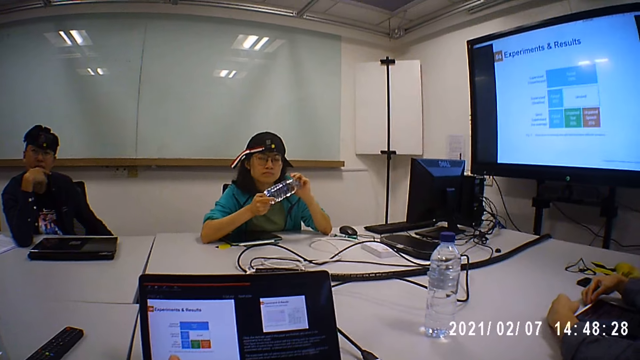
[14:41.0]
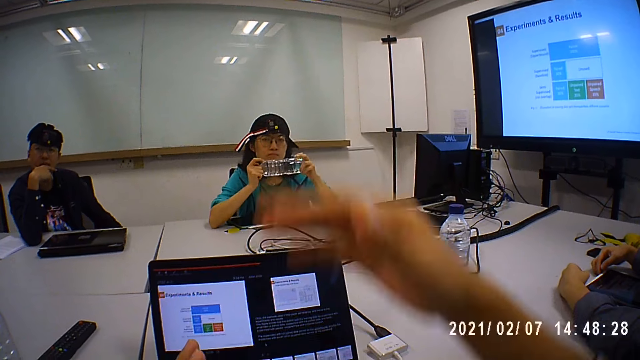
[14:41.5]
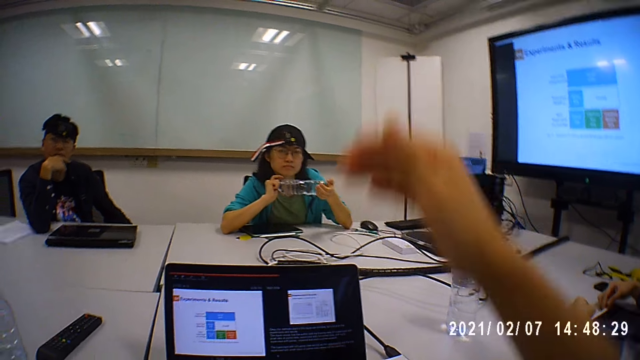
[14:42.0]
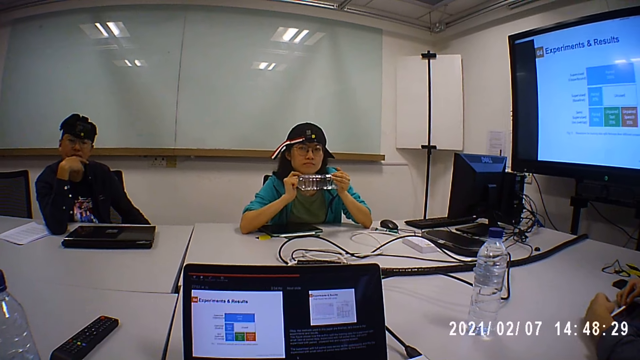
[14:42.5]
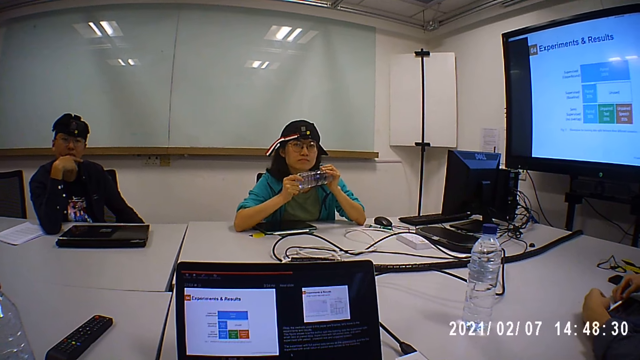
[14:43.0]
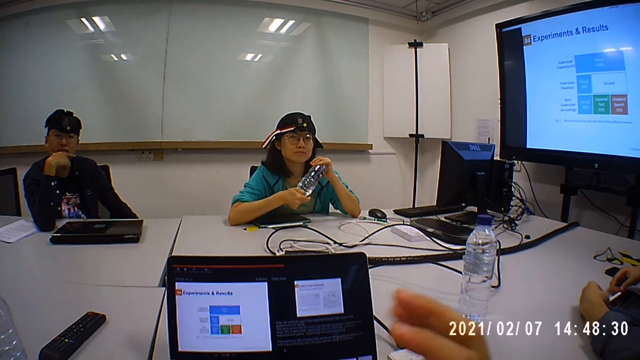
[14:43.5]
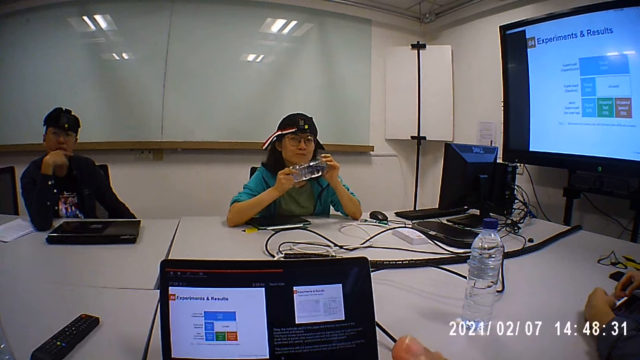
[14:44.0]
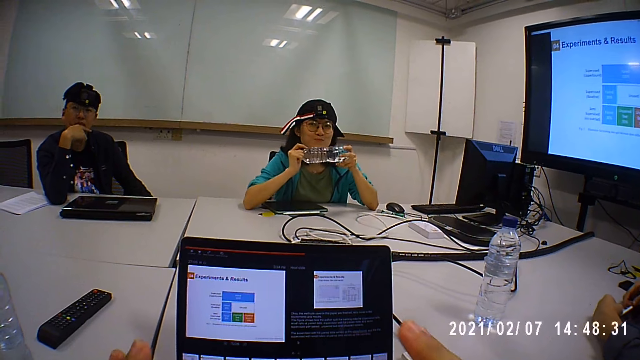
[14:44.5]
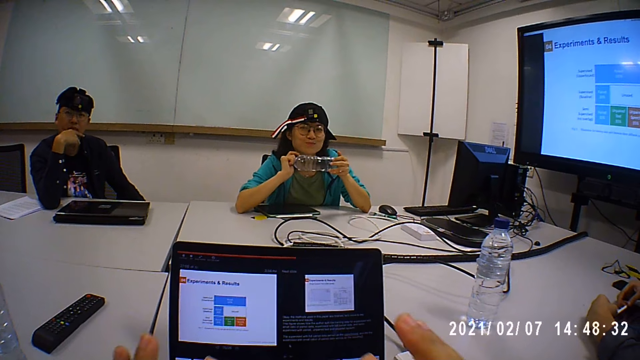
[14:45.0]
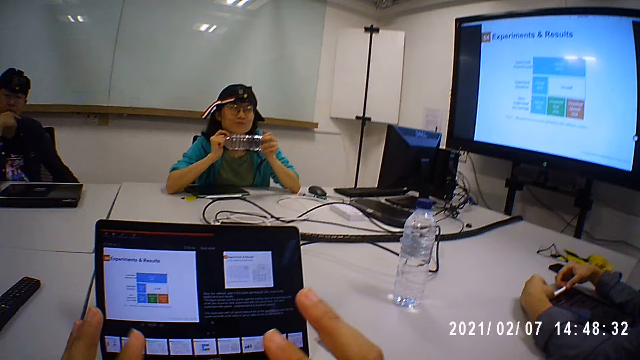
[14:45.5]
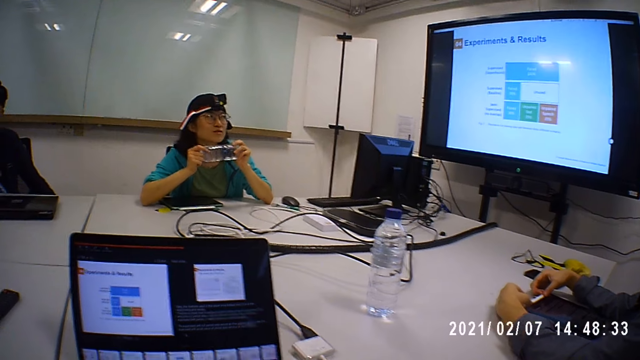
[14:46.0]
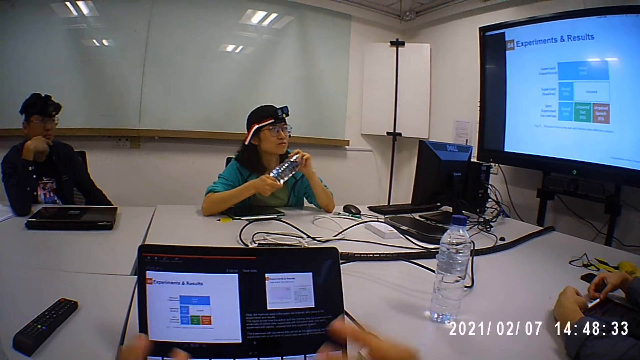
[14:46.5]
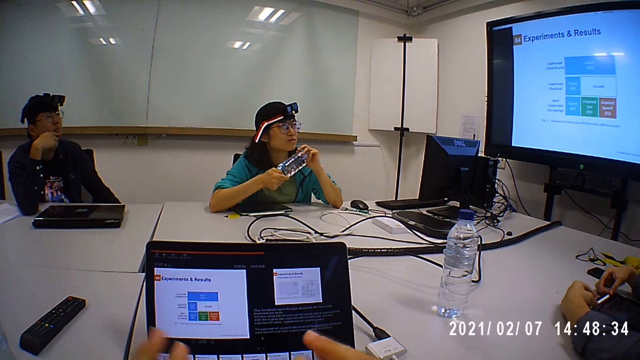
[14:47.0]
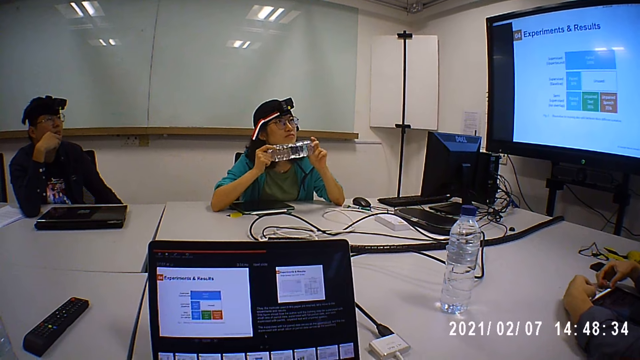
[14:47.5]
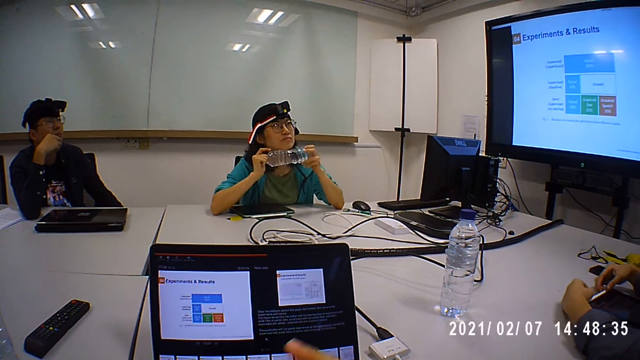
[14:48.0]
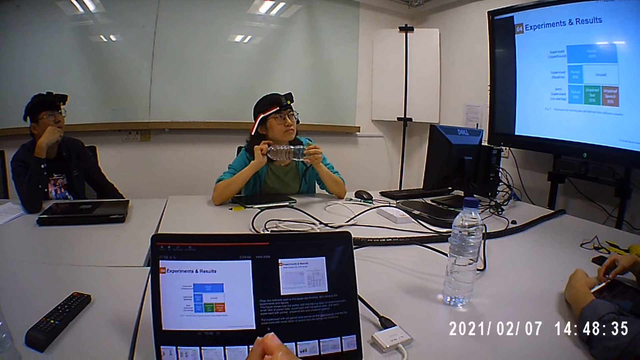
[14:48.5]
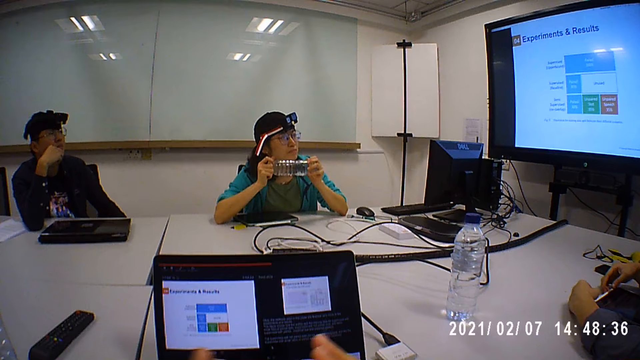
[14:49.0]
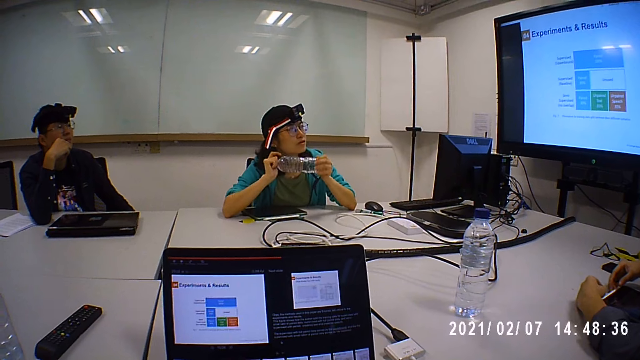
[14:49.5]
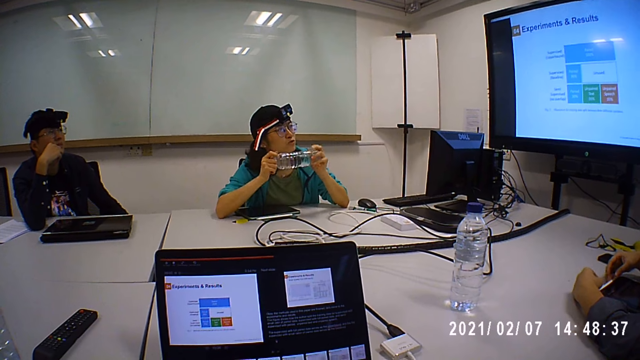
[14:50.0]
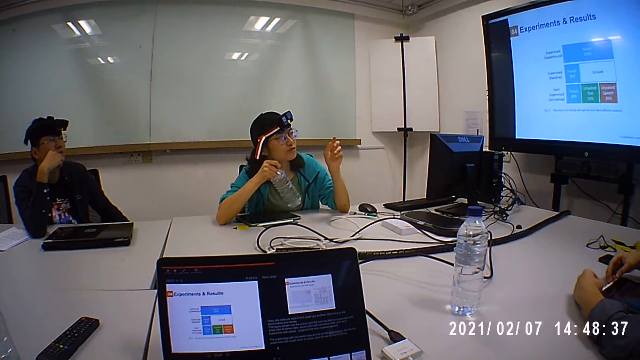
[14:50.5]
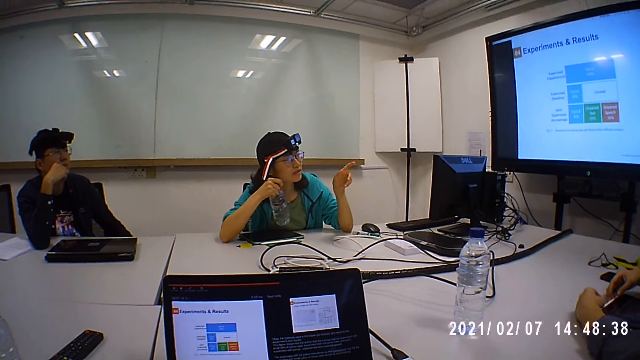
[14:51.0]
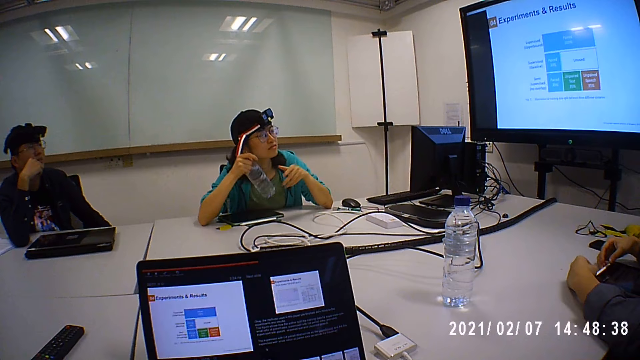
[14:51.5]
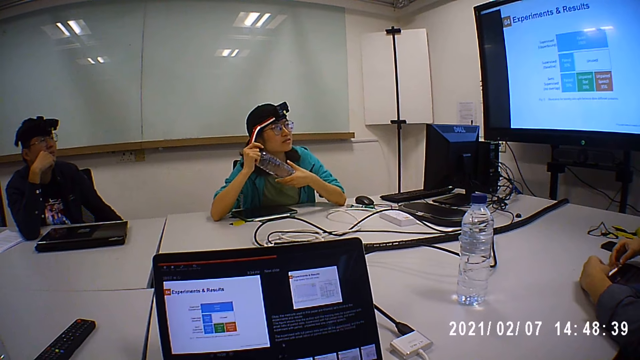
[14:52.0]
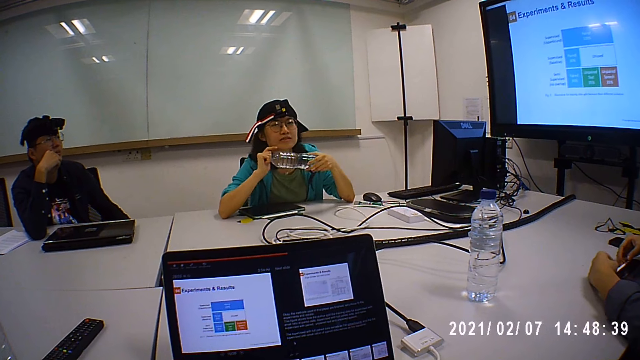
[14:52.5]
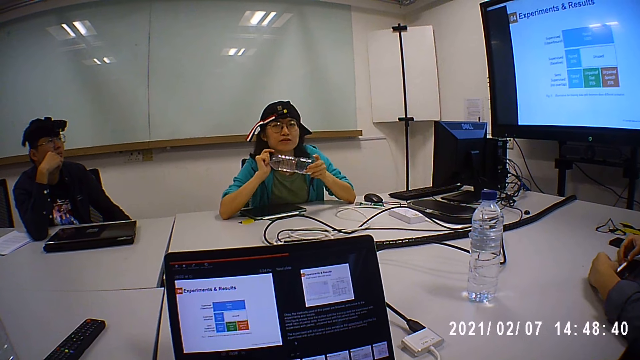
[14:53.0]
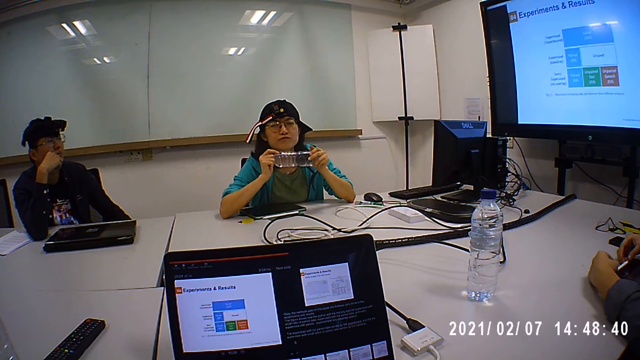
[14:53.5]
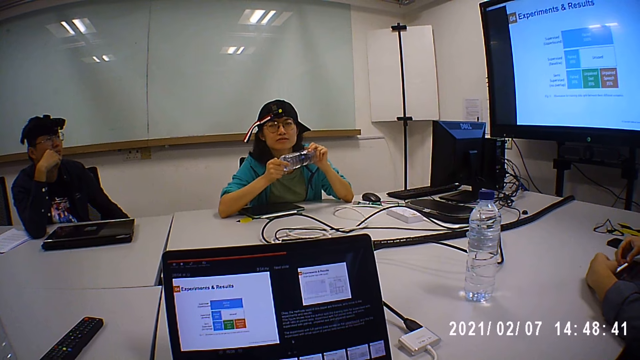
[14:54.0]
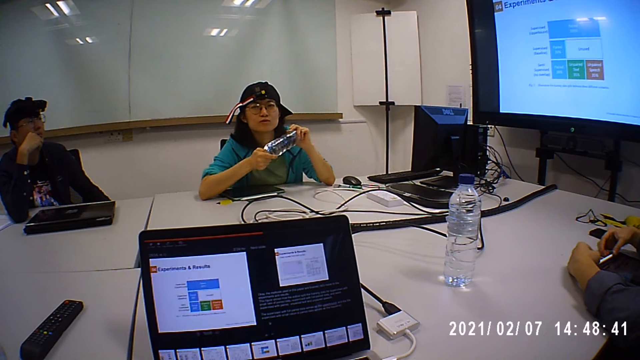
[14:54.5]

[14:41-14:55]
A man plays with a pen. The camera wearer converses with a lady.

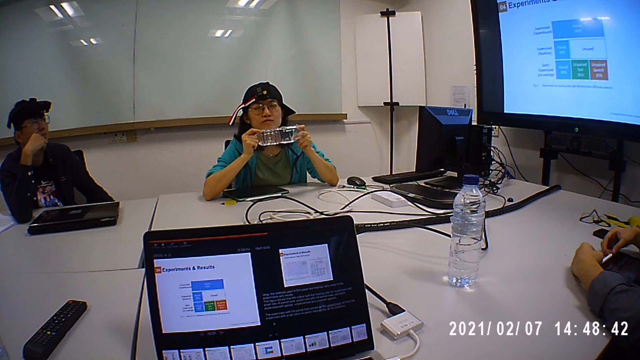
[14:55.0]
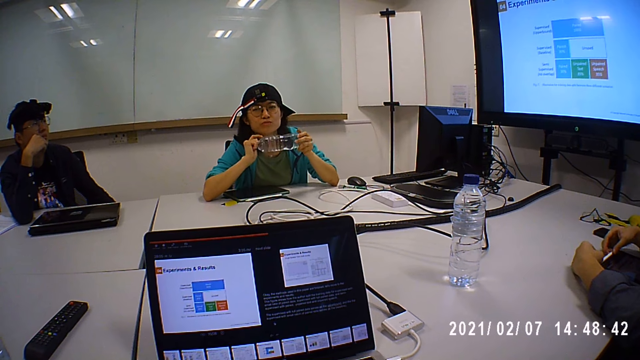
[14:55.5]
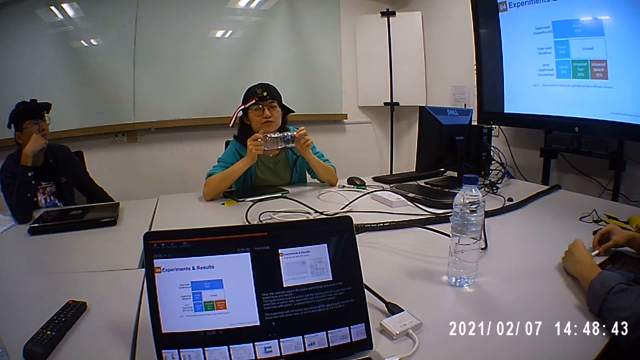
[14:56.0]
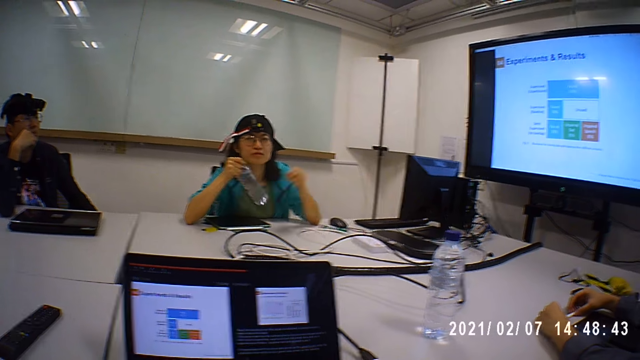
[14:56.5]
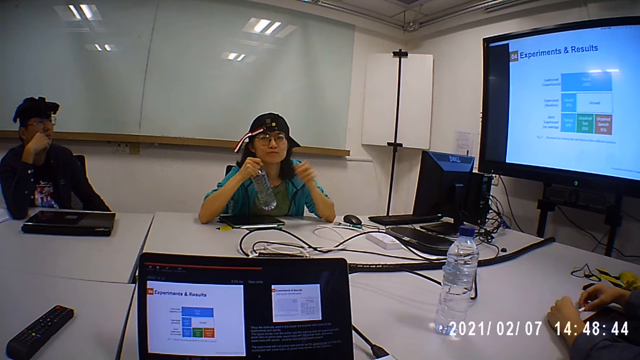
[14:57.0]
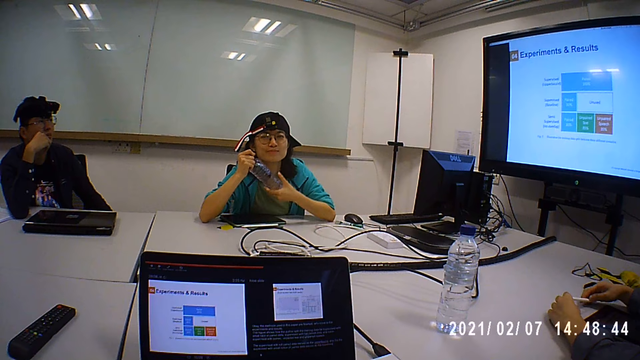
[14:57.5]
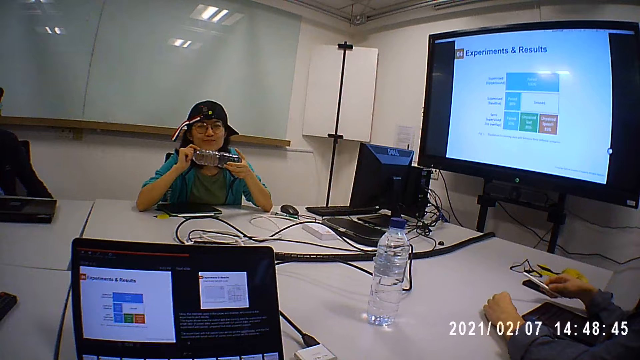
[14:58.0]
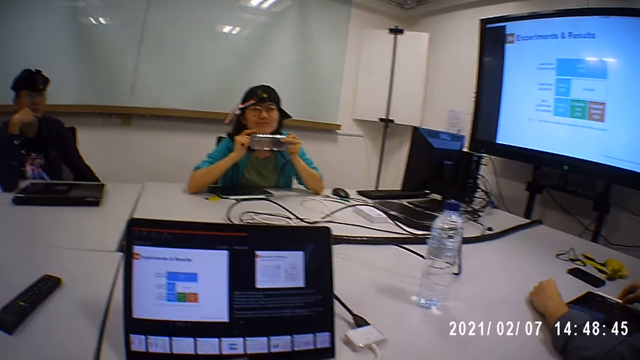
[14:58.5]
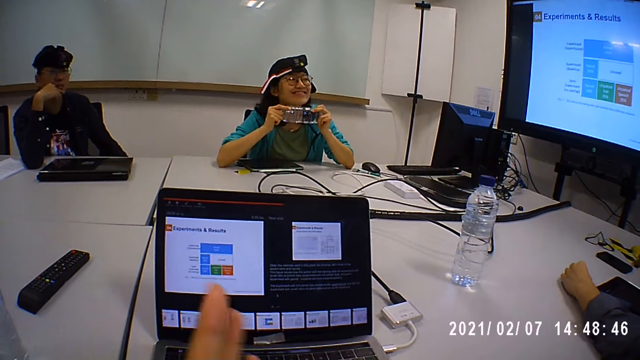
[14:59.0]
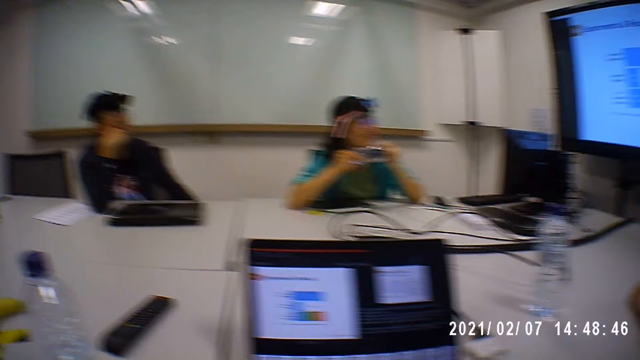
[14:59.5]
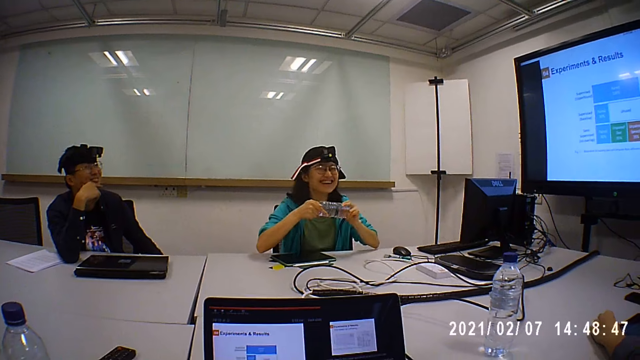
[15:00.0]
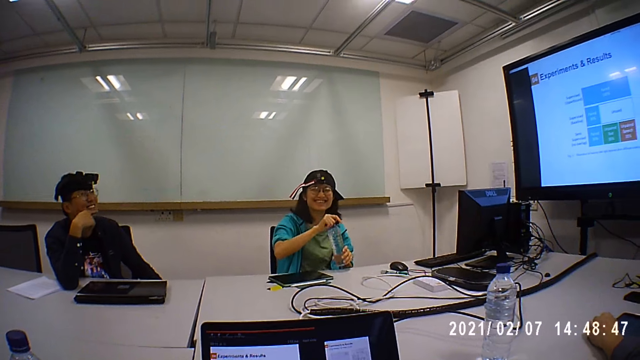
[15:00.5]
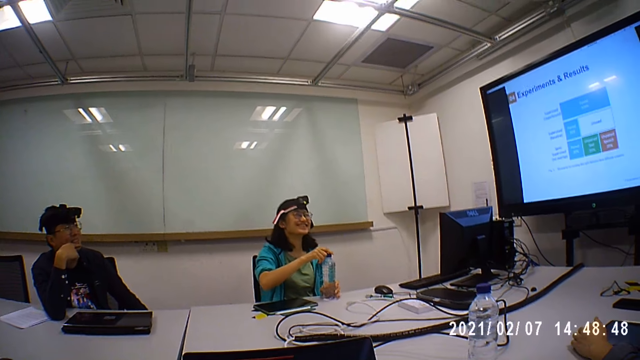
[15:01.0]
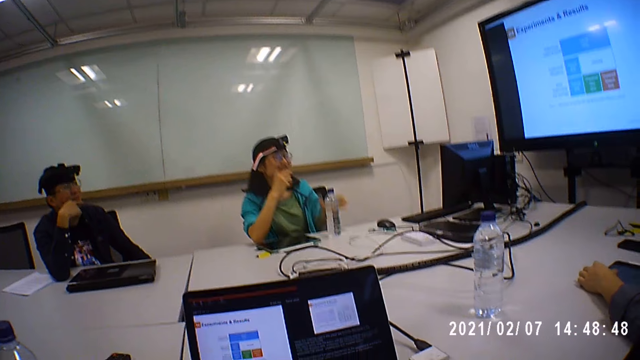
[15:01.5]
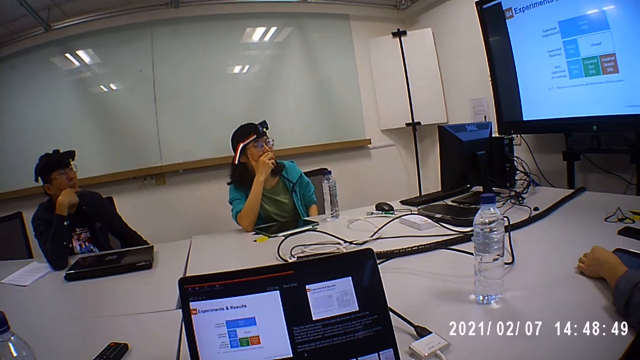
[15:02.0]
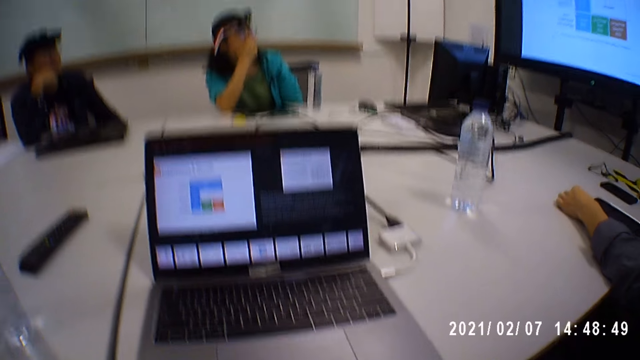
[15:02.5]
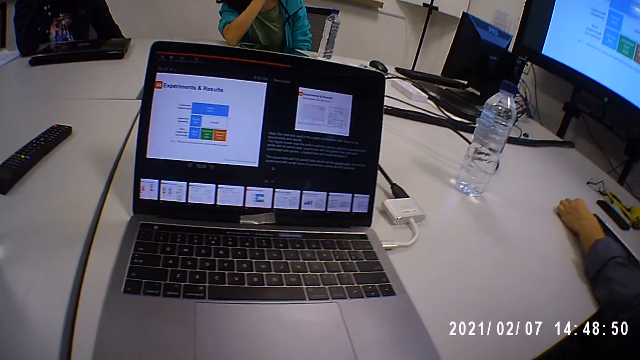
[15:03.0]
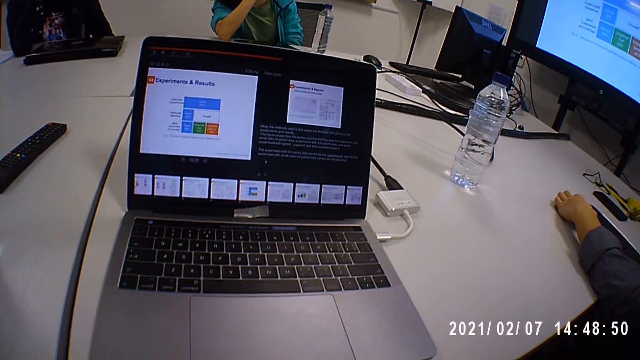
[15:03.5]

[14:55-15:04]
A person puts down the pen. A lady puts the water bottle on the table.
